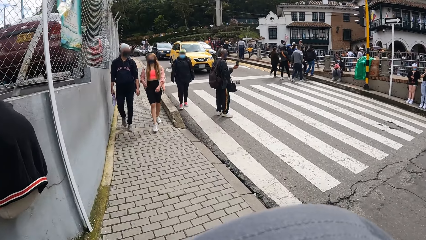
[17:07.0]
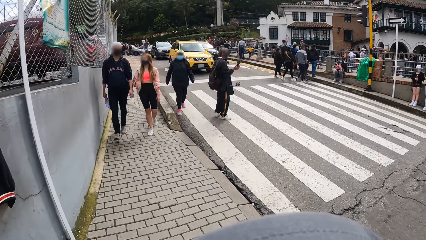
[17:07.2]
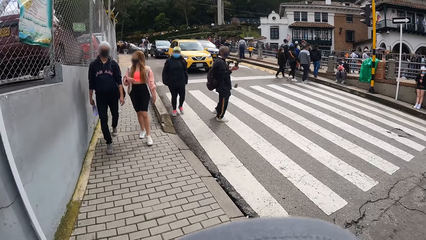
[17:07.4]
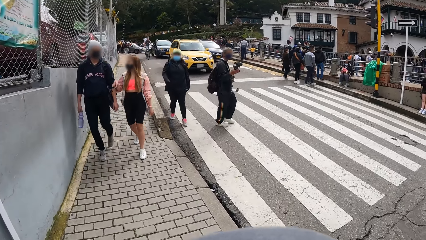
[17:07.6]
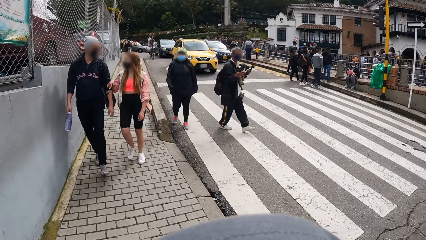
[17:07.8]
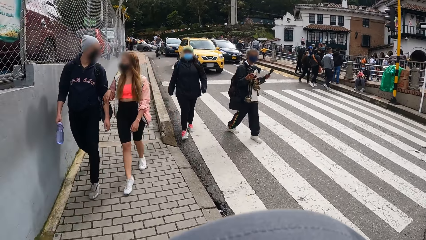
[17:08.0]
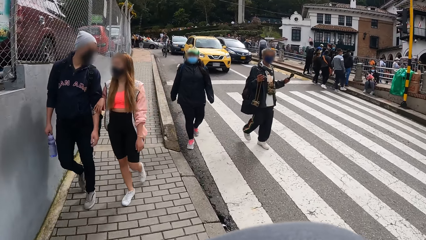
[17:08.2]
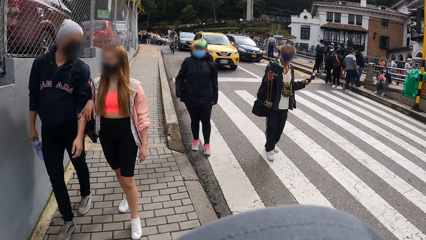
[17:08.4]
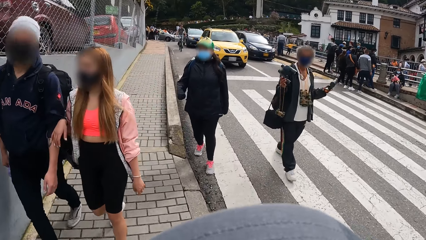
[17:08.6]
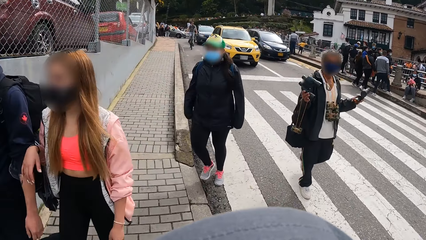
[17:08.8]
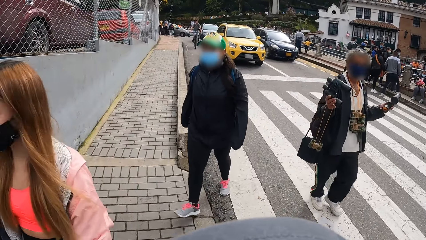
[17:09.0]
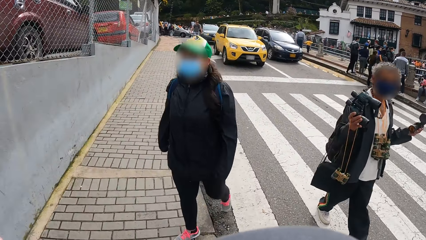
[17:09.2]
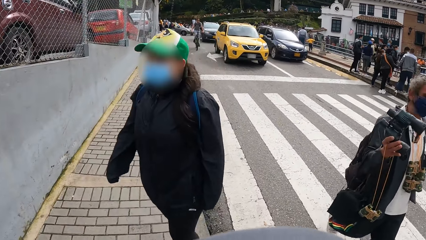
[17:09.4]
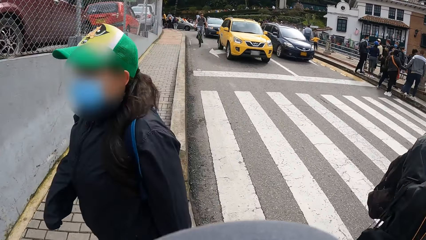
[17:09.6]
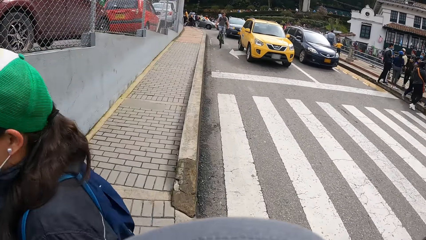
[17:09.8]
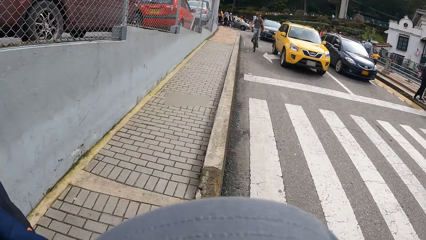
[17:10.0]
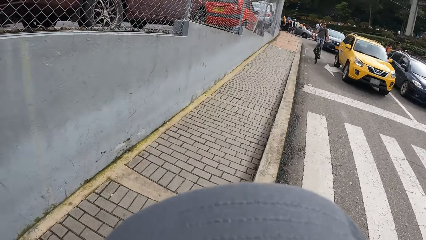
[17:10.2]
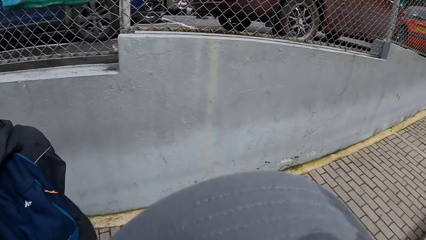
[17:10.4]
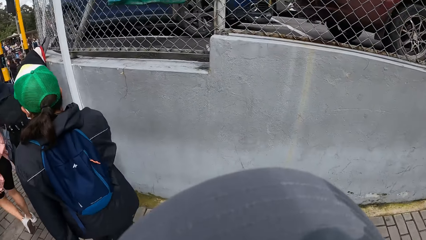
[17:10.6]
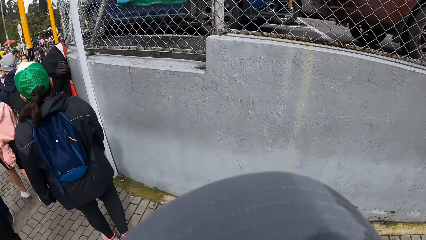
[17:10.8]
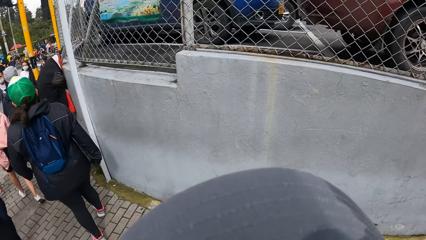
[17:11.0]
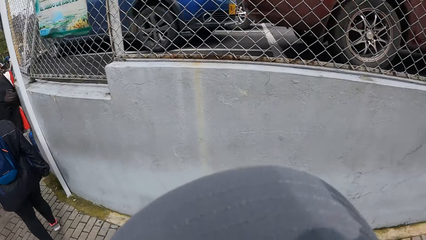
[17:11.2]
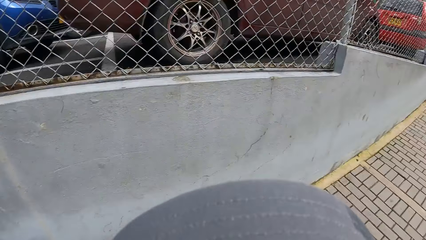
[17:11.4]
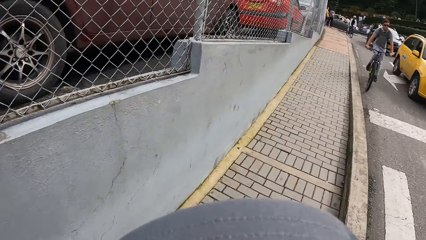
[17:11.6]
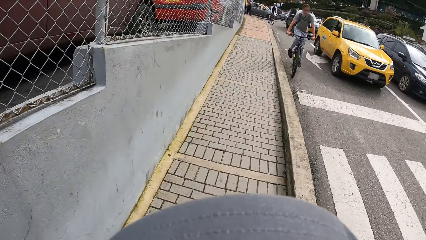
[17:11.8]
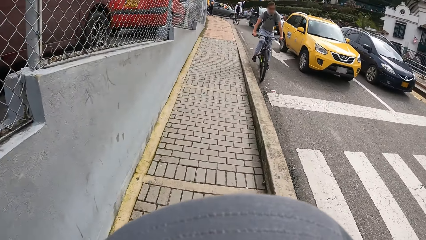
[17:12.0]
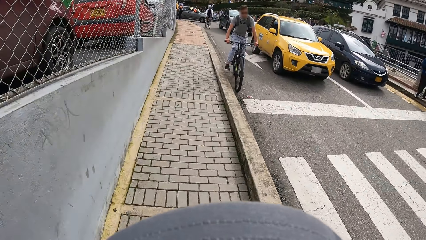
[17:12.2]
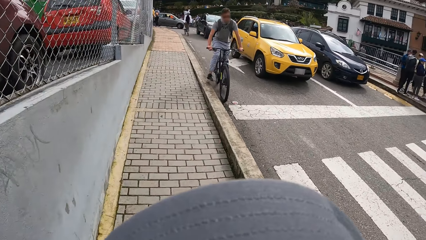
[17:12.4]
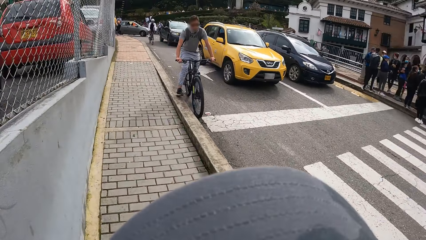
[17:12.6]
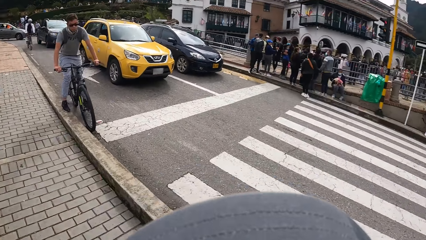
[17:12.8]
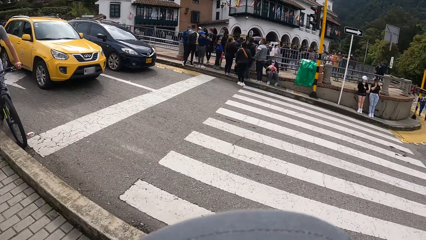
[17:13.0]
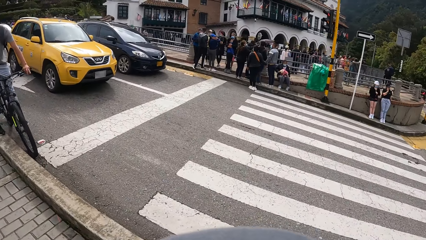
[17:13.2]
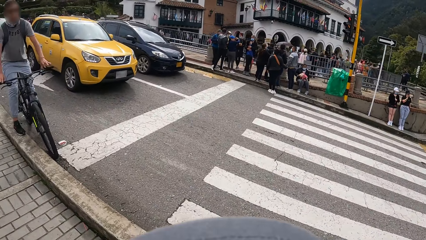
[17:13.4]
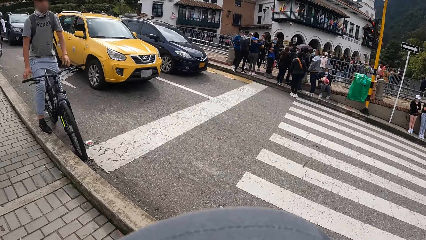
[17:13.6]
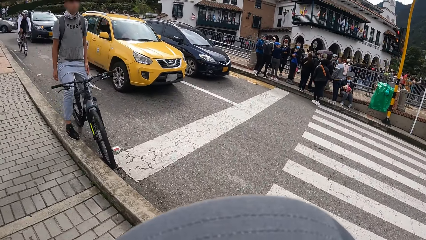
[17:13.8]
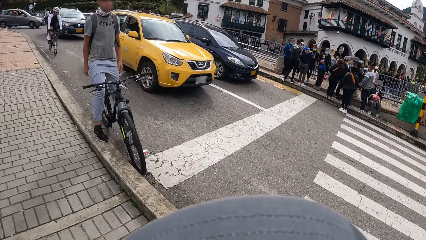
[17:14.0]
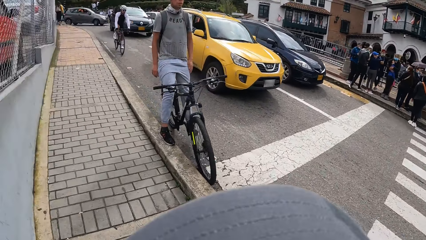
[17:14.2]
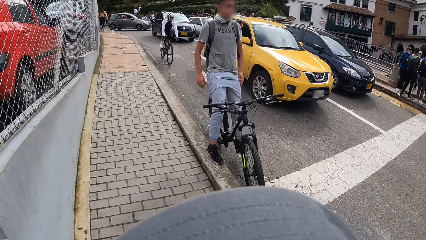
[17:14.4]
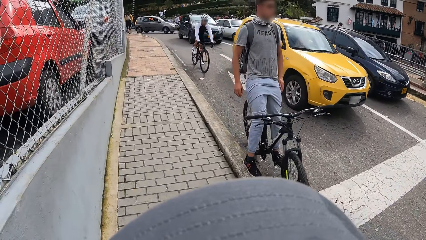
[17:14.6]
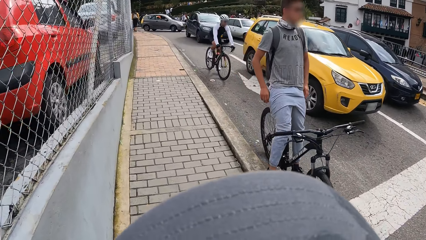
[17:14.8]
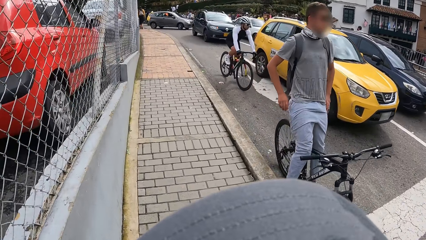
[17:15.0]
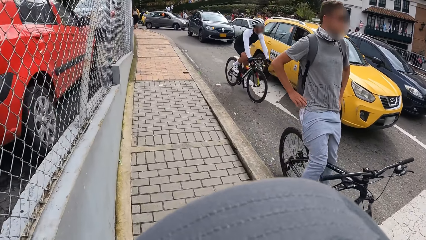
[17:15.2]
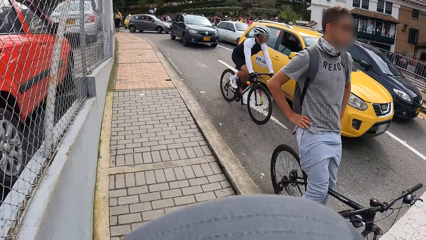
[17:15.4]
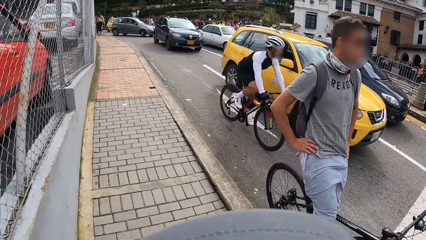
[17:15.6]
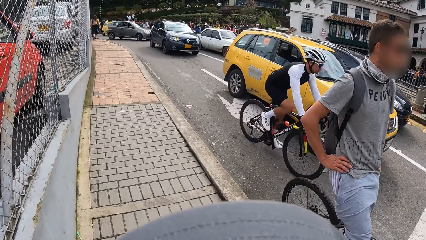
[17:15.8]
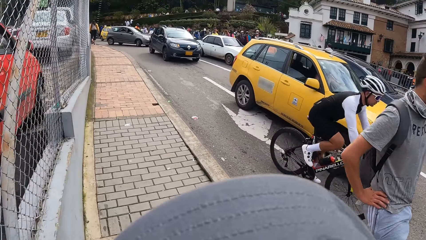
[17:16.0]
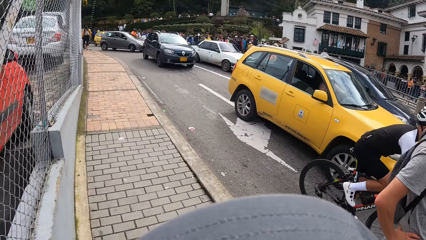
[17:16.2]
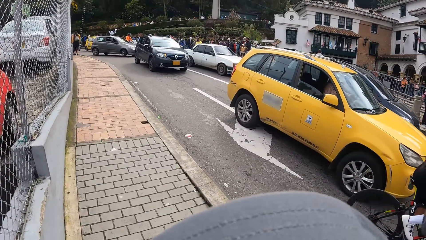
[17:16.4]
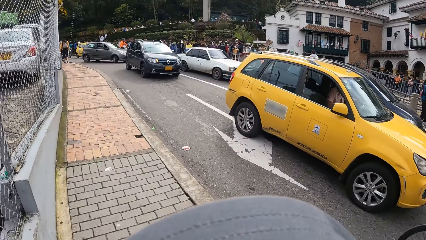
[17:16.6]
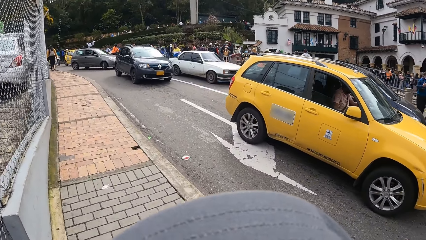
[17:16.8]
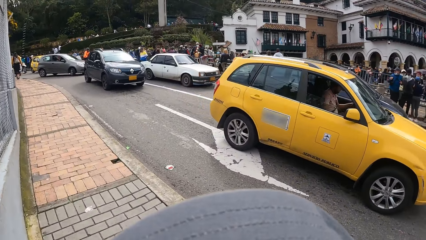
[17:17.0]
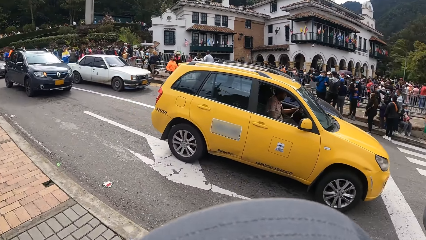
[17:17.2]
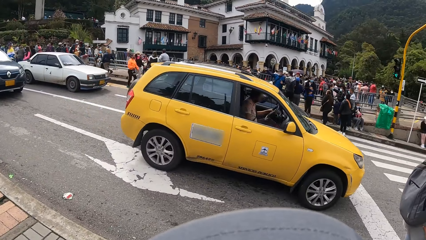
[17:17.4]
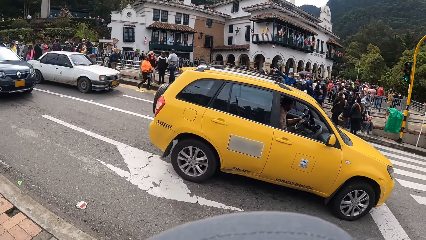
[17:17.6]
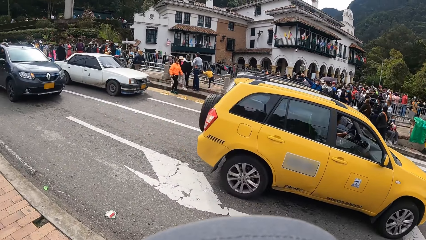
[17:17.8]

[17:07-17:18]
The camera wearer looks around in the street. They walk on the pedestrian walk on the street.

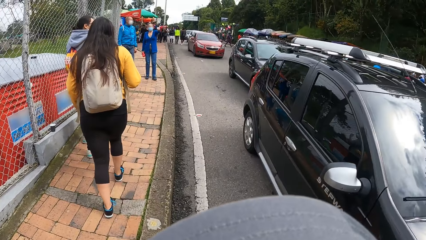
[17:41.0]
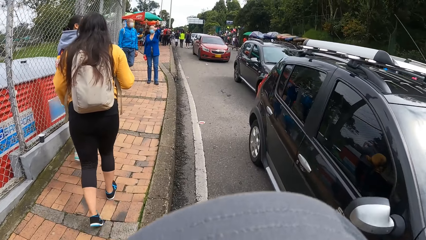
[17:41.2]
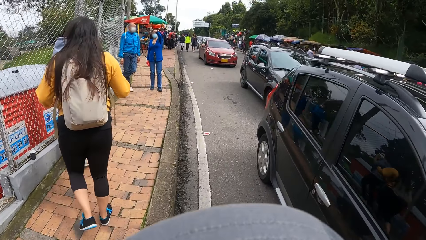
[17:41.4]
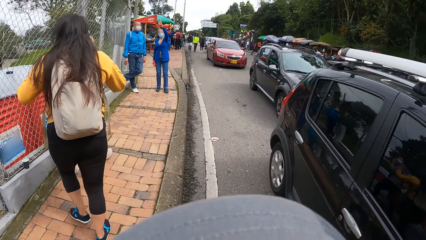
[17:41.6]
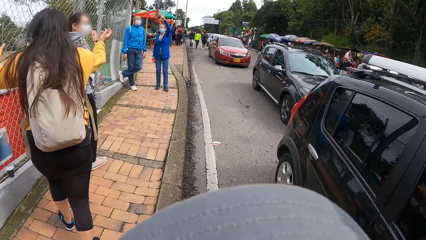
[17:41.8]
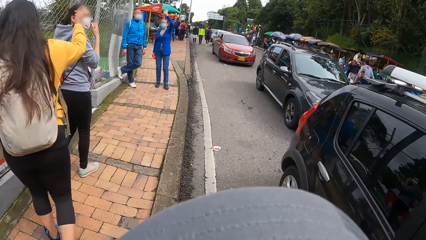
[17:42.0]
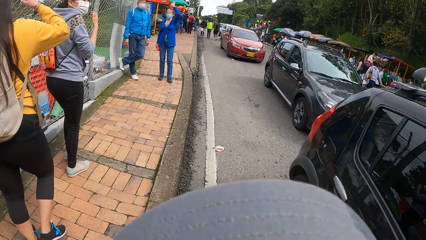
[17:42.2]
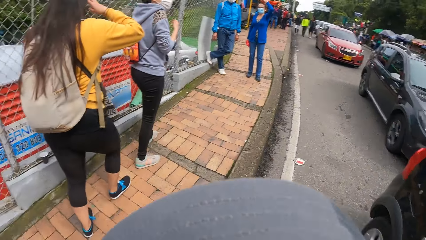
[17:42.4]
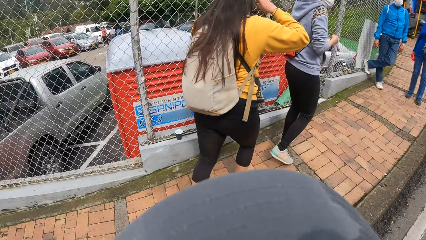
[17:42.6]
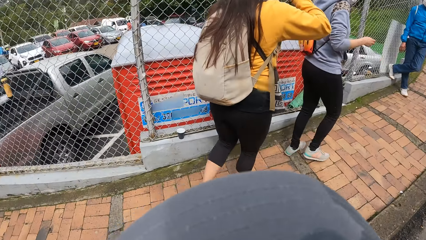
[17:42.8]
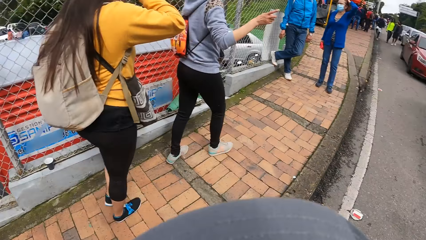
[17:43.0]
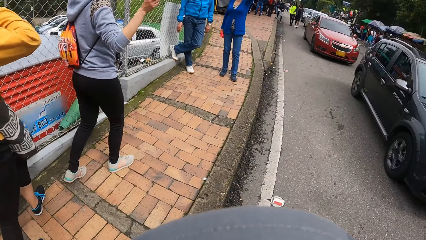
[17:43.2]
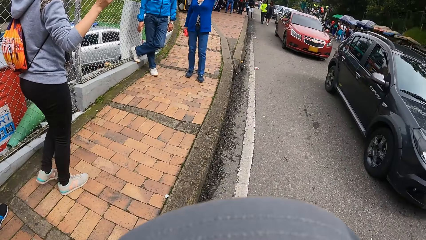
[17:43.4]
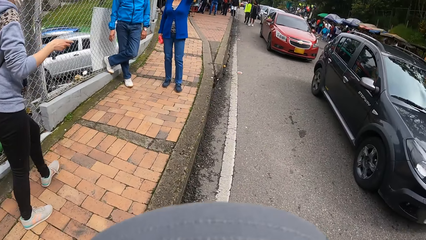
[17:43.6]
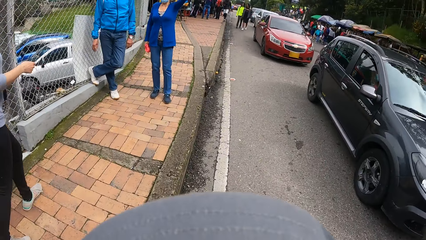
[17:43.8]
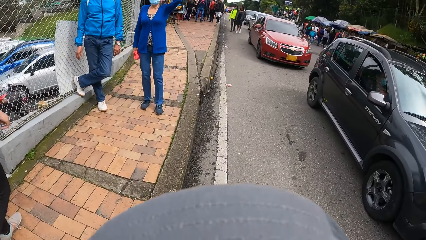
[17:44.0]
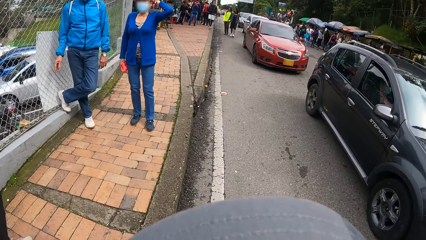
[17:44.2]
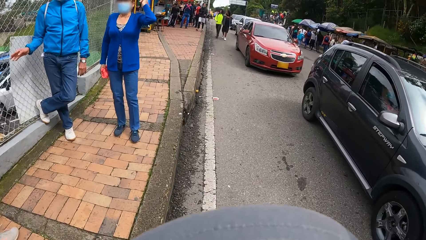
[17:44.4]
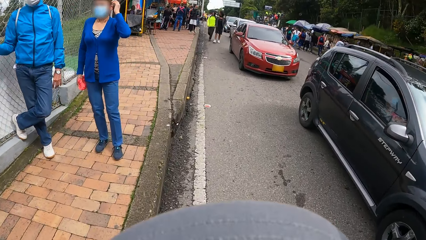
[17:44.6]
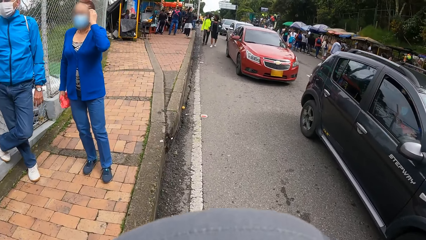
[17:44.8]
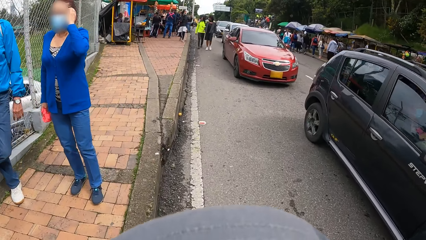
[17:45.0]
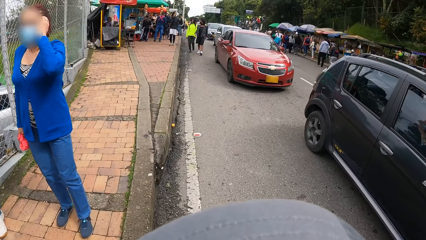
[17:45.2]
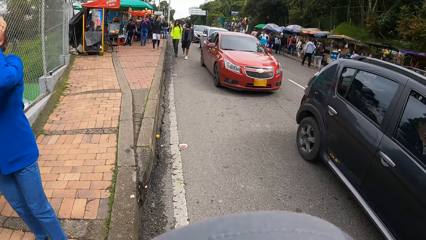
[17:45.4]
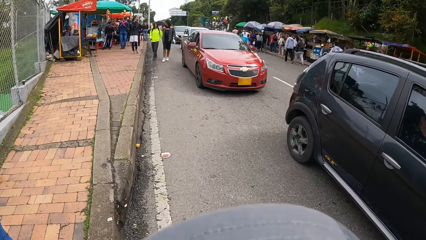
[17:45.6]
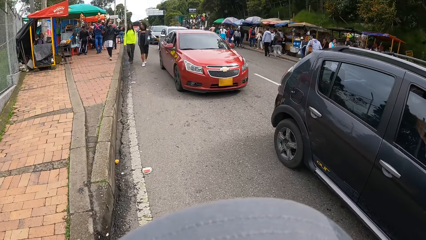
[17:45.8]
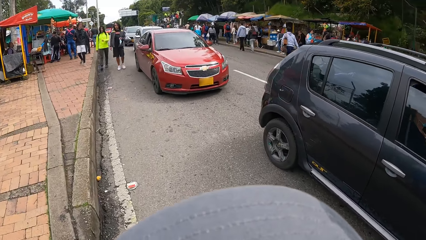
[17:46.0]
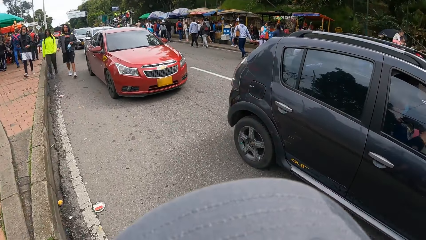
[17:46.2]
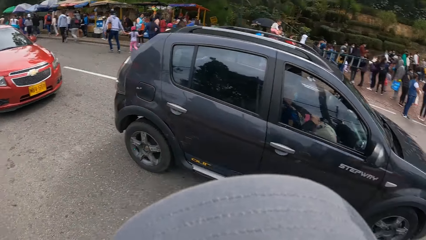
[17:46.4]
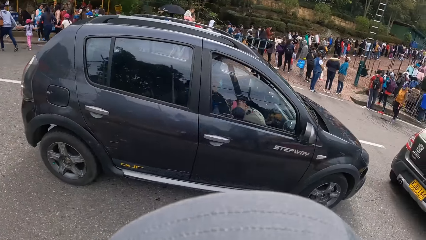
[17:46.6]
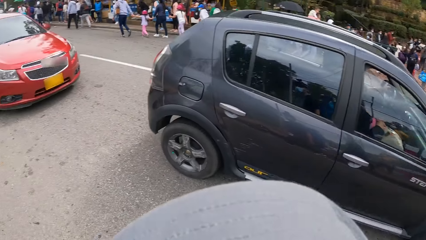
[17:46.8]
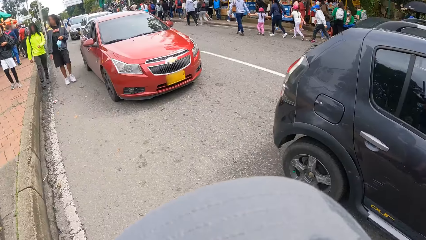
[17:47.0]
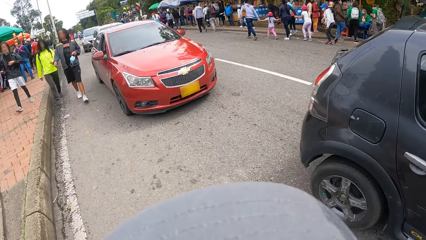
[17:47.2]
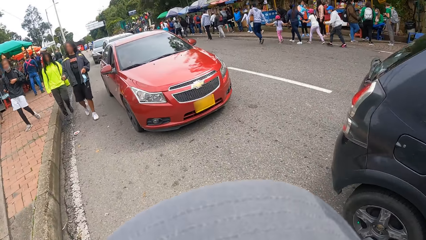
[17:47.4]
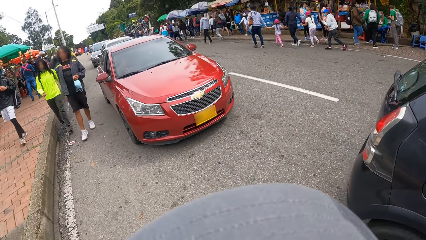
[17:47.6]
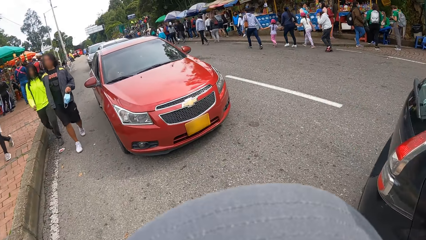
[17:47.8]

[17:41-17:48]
The camera wearer looks around in the street. They walk on the road in the street. They look around in the street.
